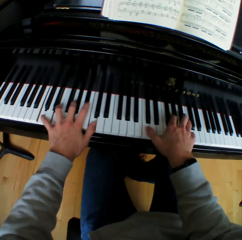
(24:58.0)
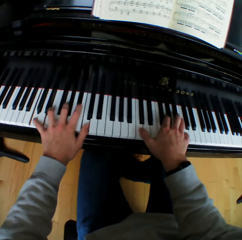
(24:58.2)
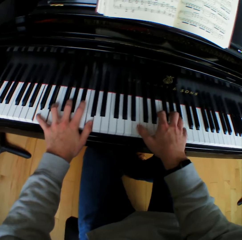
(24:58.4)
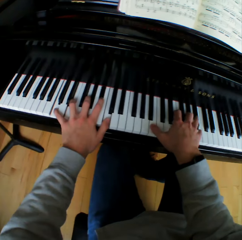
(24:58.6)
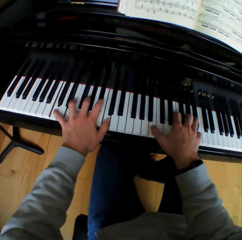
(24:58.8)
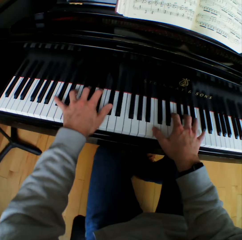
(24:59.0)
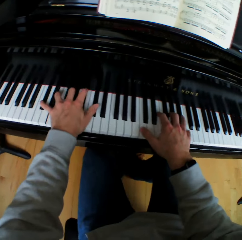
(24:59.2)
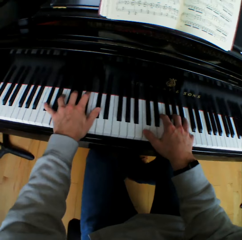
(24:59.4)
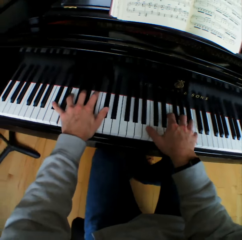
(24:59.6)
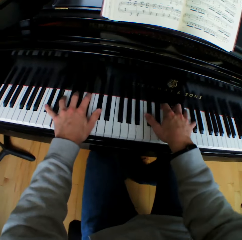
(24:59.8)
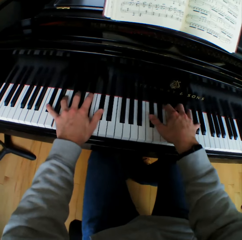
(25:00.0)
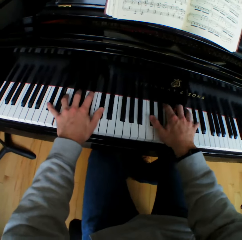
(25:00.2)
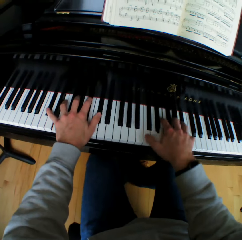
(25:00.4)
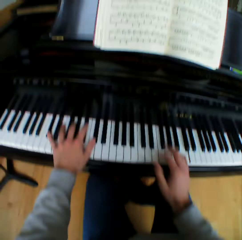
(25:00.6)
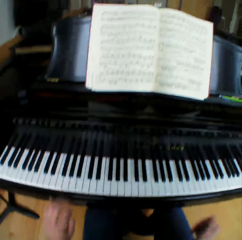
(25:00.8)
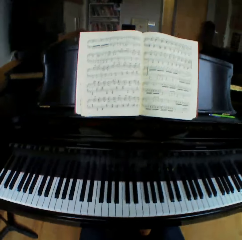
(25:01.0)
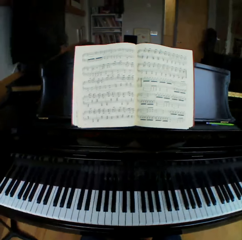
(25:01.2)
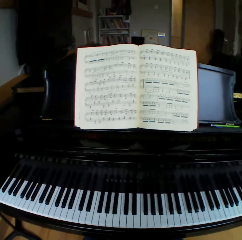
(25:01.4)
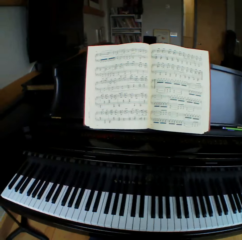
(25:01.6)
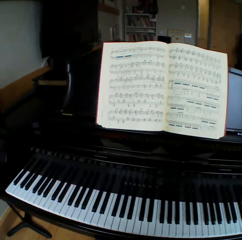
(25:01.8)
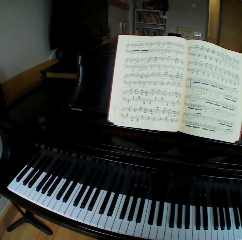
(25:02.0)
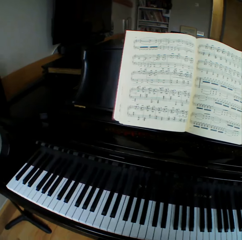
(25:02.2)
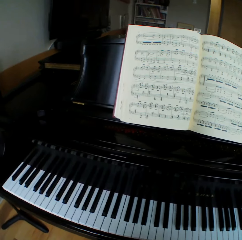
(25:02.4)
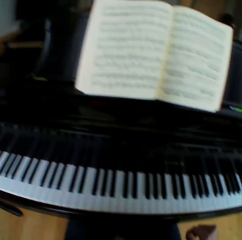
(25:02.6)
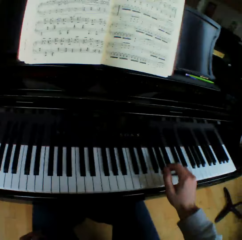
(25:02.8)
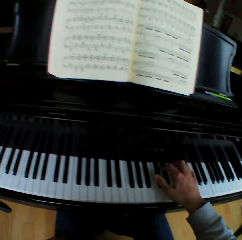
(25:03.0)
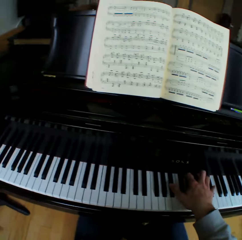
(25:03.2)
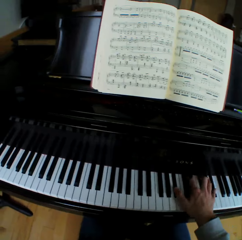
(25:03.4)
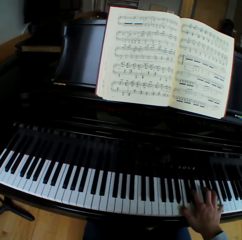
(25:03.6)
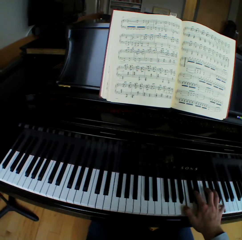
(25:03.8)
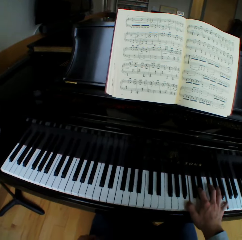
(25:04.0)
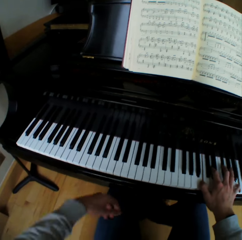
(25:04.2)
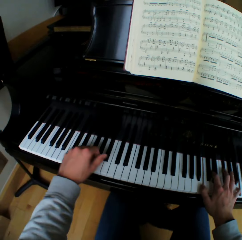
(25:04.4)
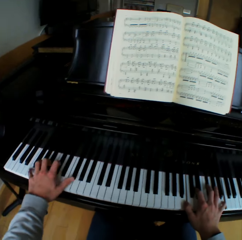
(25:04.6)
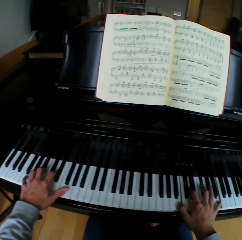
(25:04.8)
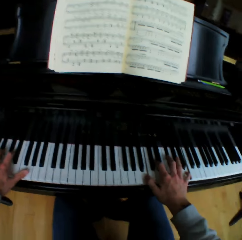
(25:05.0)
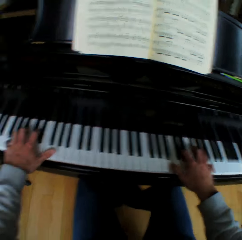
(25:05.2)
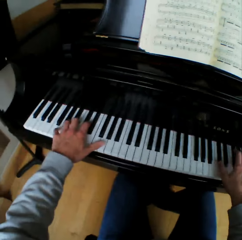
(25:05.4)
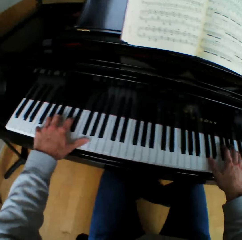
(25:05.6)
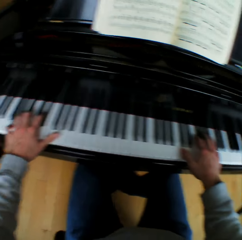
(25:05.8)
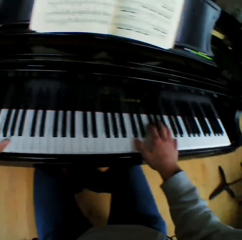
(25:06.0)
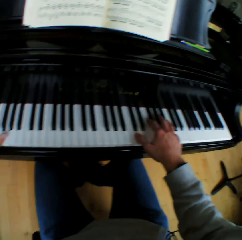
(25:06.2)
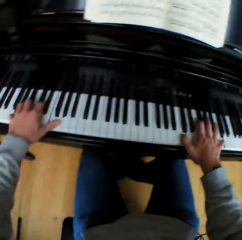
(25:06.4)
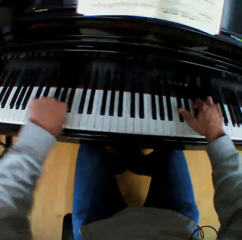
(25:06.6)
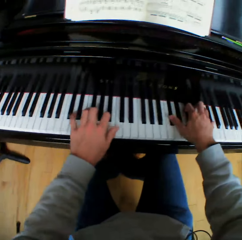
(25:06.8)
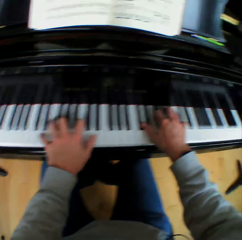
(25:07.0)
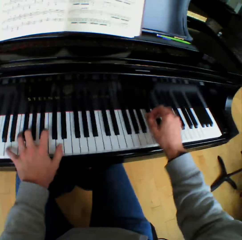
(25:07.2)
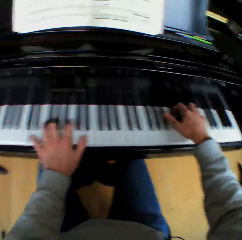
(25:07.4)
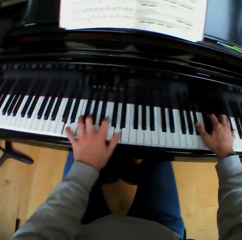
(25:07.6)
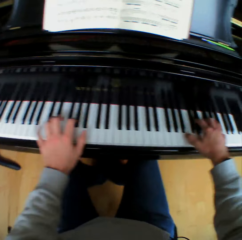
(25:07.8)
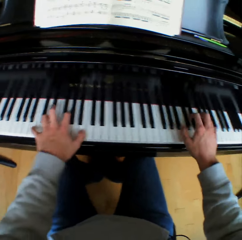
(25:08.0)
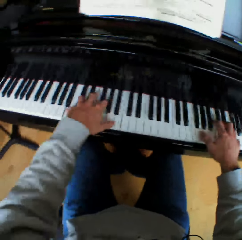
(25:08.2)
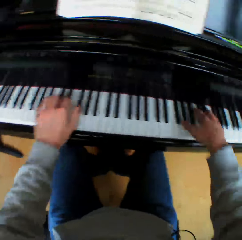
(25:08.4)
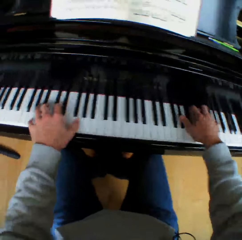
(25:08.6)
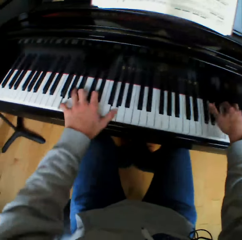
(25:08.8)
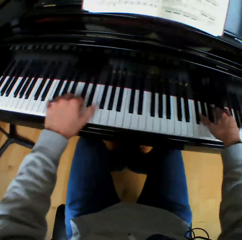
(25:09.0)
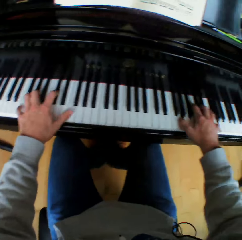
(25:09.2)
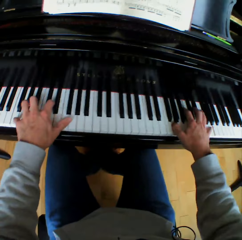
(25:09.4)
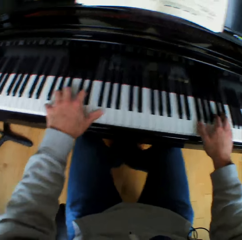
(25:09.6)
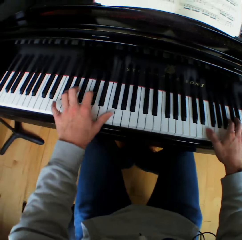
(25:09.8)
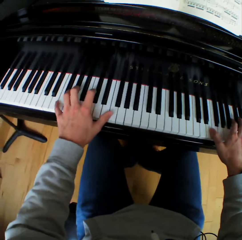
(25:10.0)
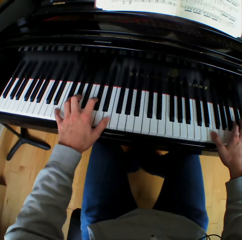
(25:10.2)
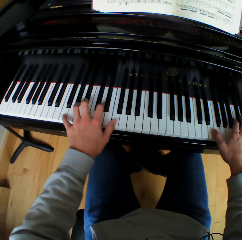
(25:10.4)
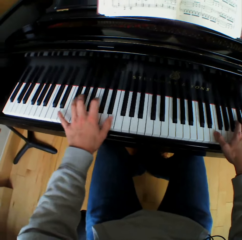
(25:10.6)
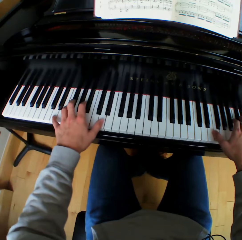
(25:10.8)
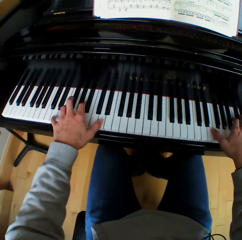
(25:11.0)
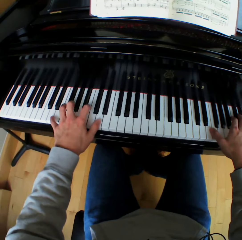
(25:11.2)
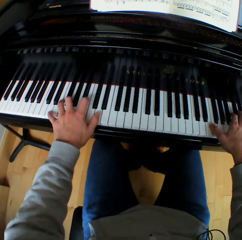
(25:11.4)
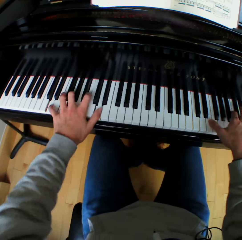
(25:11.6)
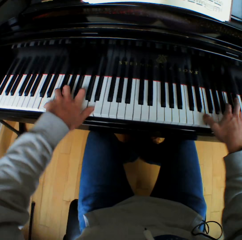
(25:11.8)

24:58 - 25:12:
The camera wearer takes both hands off the piano. He stops playing the piano. He plays the piano with his right hand. He rests his left hand on the piano keys. He plays the piano with both hands.

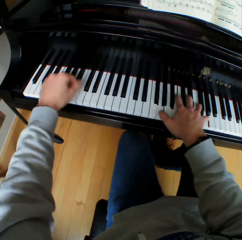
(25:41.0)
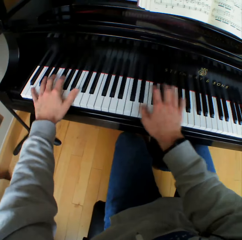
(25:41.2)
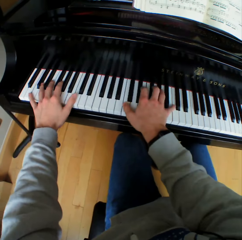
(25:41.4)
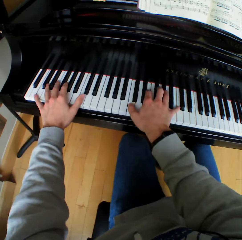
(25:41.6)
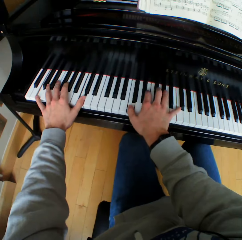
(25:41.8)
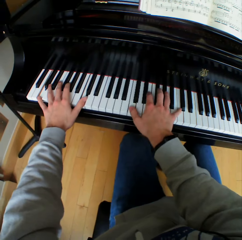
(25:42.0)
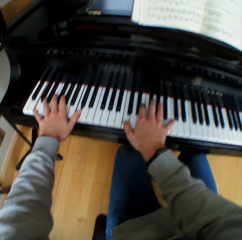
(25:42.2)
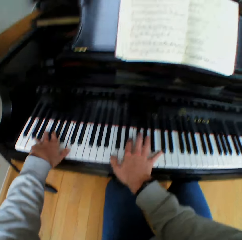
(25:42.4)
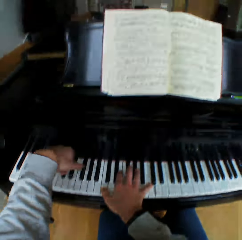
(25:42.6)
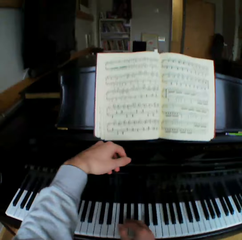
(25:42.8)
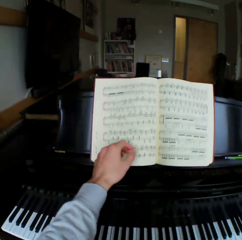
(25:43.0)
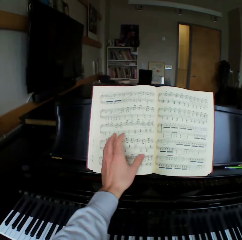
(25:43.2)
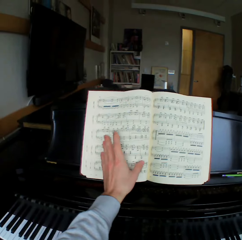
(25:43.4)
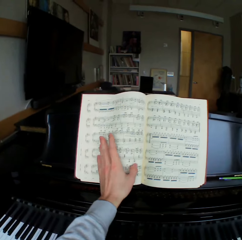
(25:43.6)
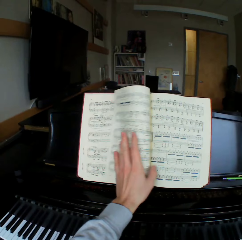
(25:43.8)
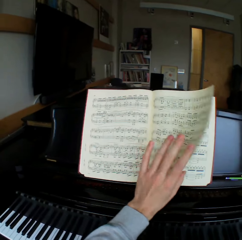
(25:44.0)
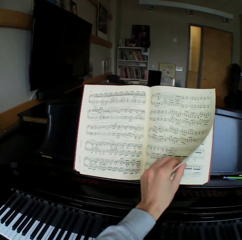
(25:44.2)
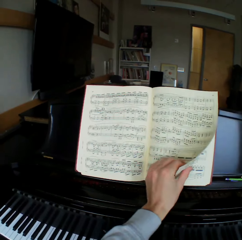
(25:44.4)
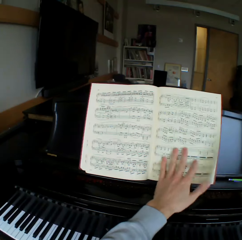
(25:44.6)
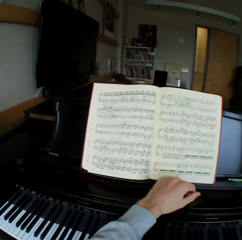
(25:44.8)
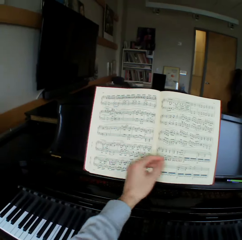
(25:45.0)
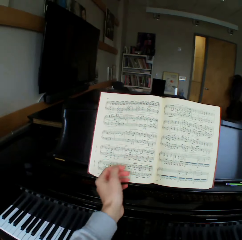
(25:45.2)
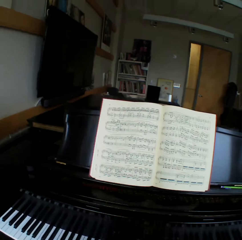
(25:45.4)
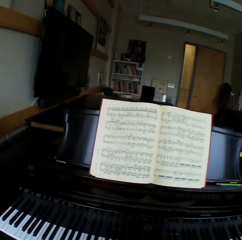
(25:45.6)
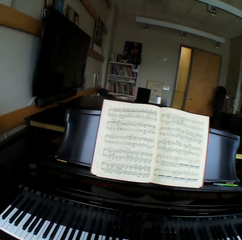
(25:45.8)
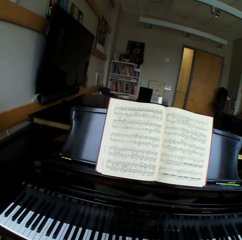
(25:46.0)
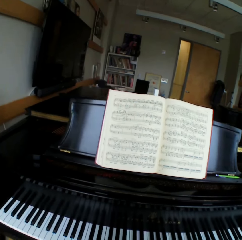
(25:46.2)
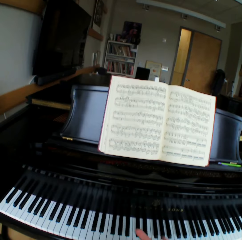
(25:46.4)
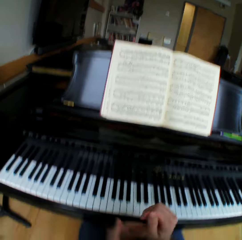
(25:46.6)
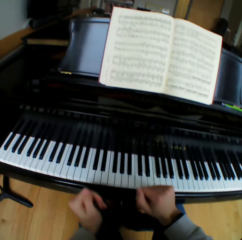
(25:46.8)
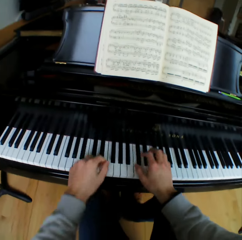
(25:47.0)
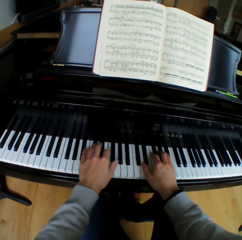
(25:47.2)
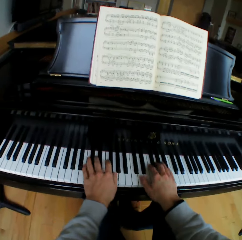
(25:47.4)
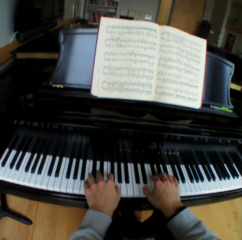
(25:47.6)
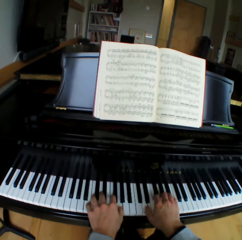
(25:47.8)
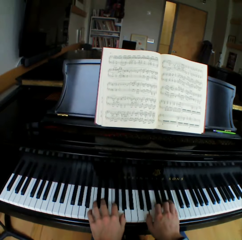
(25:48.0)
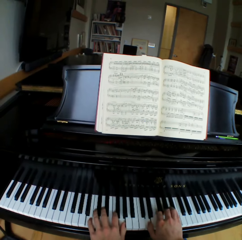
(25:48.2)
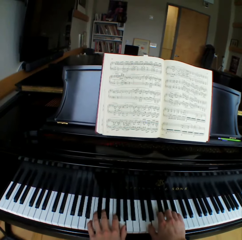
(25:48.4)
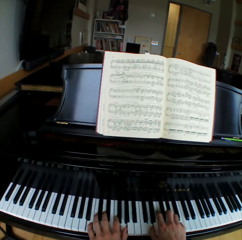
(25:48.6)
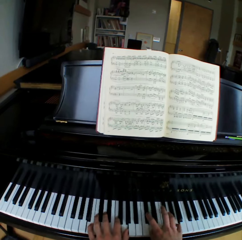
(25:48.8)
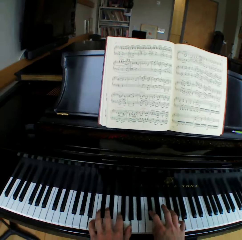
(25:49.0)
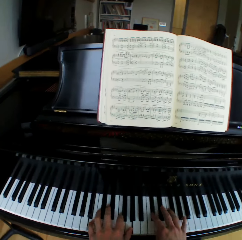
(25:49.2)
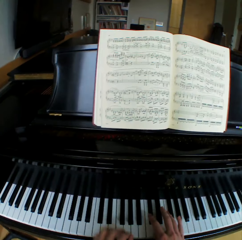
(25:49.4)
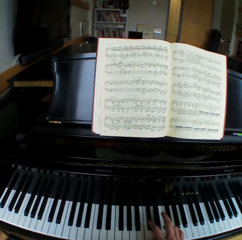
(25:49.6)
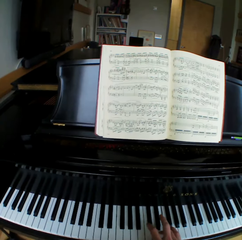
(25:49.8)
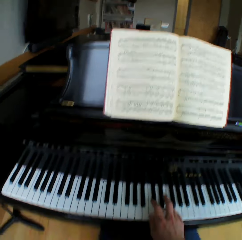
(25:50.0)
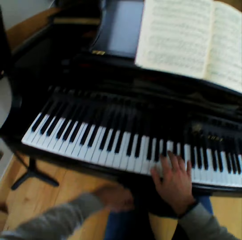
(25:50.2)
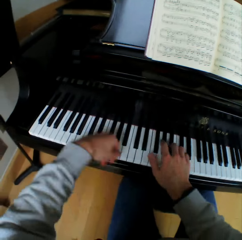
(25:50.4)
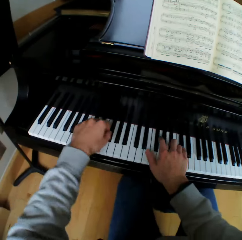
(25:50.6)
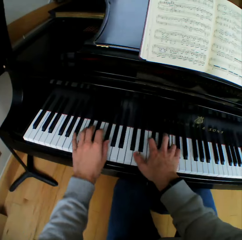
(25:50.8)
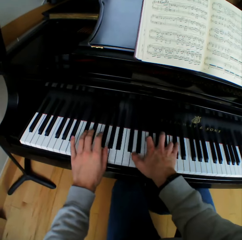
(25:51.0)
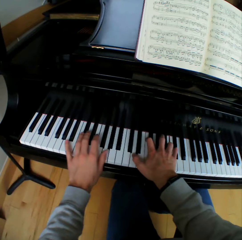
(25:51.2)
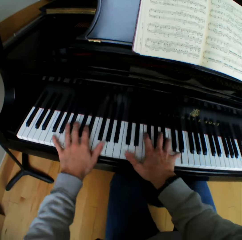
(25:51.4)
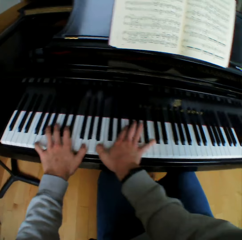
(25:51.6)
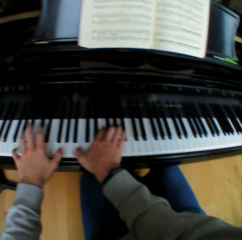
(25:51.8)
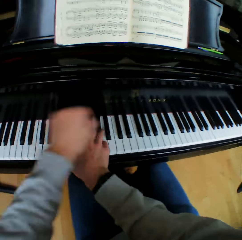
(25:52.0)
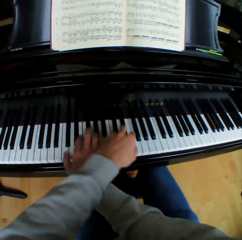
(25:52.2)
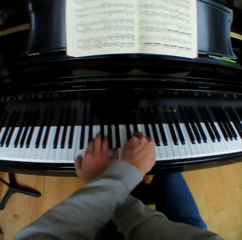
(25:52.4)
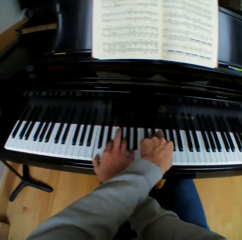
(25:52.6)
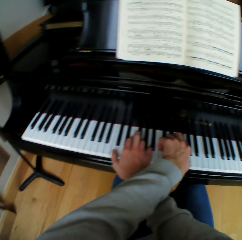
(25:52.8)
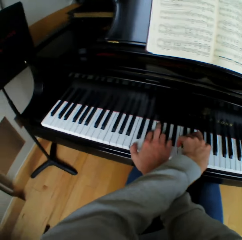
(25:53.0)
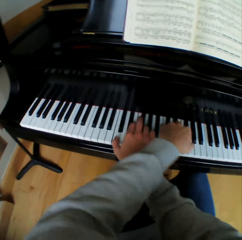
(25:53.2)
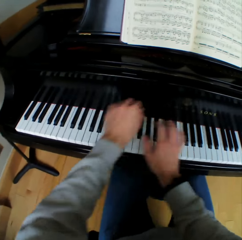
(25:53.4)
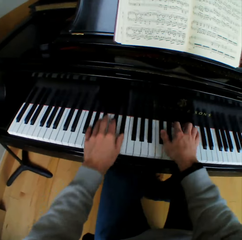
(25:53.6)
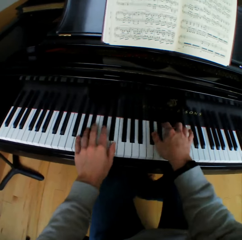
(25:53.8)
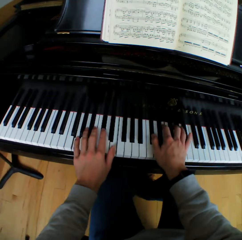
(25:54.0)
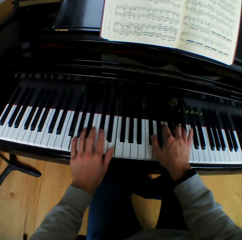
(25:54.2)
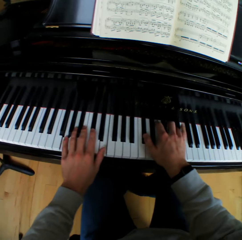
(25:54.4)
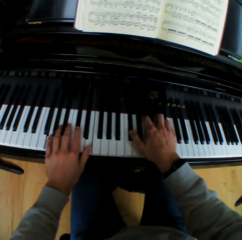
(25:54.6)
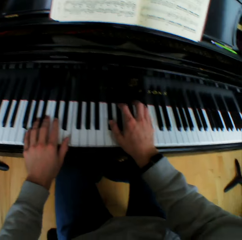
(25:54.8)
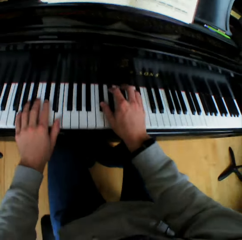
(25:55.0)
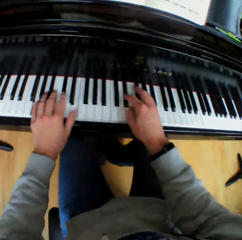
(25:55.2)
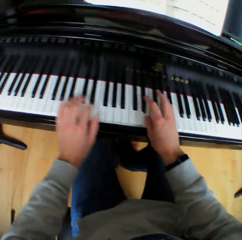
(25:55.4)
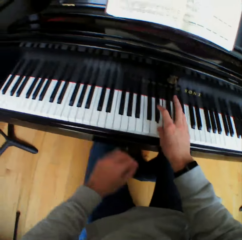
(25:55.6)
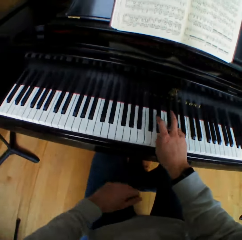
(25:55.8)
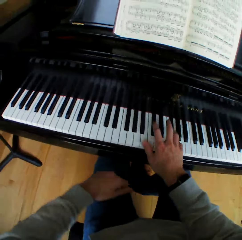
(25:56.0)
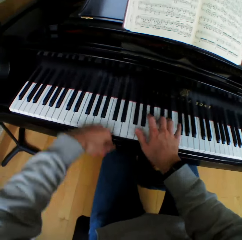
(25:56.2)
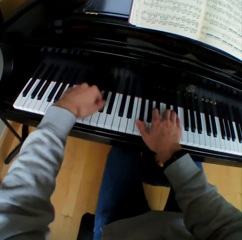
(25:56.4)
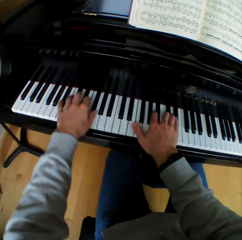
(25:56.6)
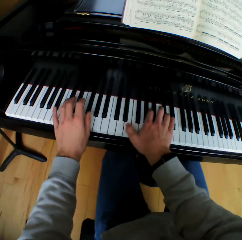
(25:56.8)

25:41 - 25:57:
The camera wearer plays the piano with his right hand. He flips a music note sheet on the hymn book to the right with his left hand. He flexes his hands. He plays the piano with both hands. He lifts his left hand. He plays the piano with both hands. He lifts his left hand across the right hand. He plays the piano with both hands. He lifts his left hand across the right hand. He plays the piano with both hands. He lifts his left hand.
